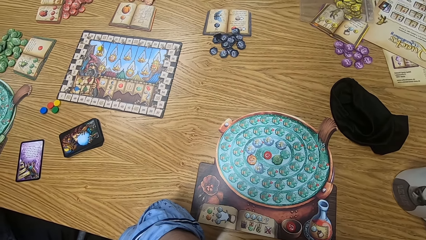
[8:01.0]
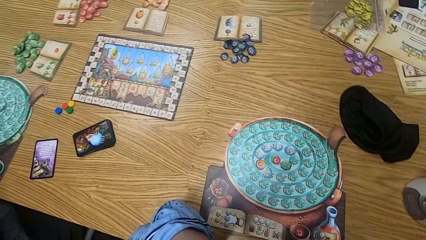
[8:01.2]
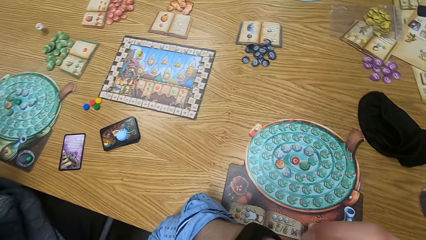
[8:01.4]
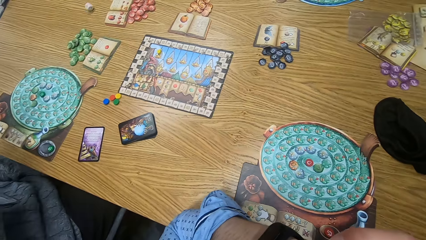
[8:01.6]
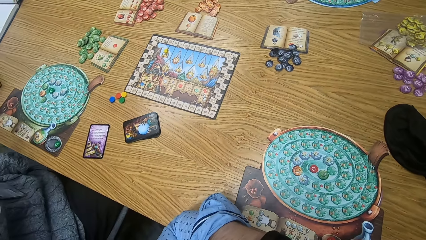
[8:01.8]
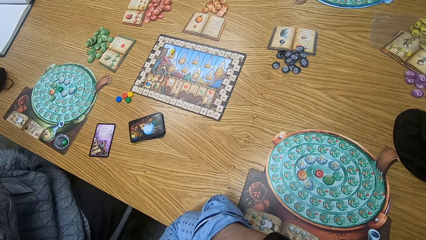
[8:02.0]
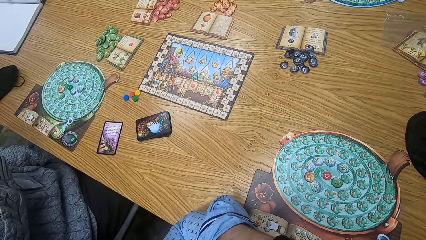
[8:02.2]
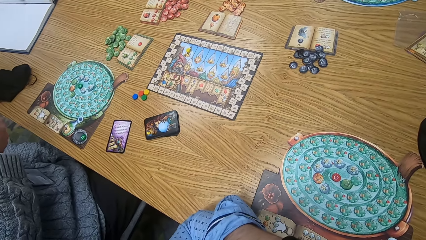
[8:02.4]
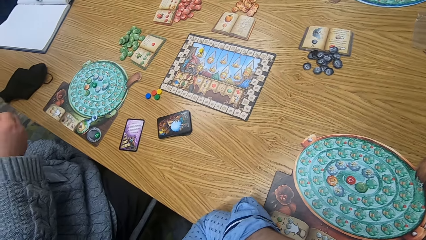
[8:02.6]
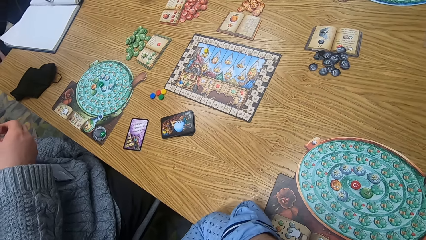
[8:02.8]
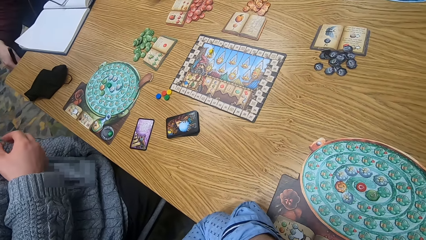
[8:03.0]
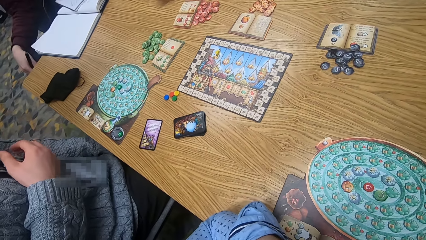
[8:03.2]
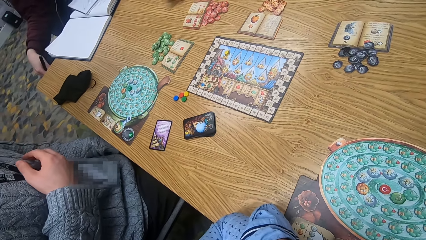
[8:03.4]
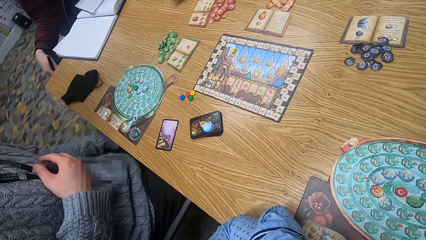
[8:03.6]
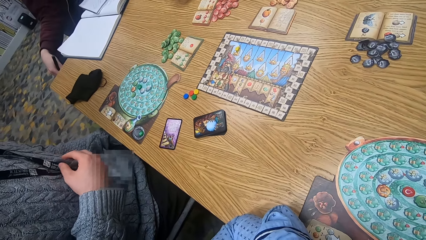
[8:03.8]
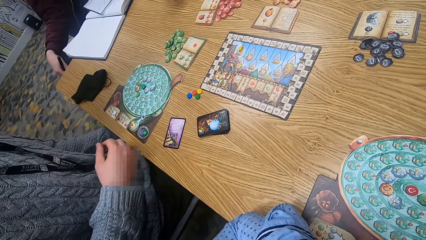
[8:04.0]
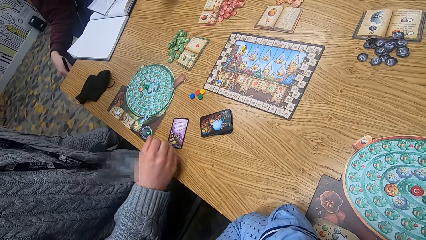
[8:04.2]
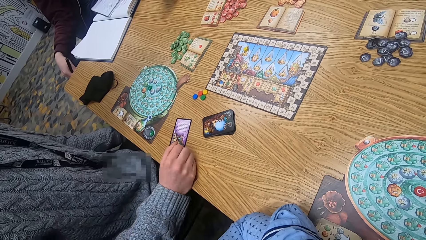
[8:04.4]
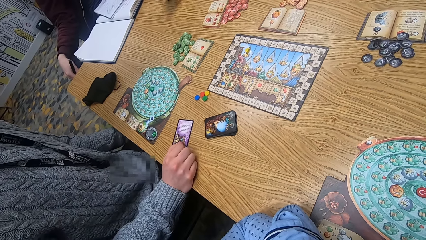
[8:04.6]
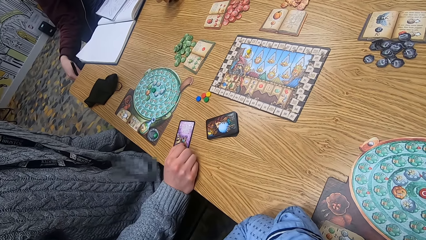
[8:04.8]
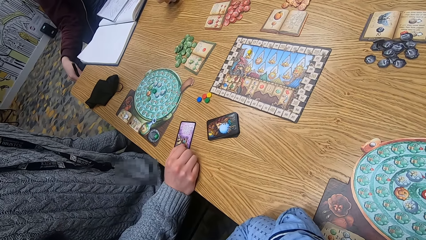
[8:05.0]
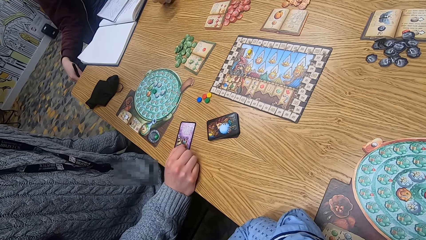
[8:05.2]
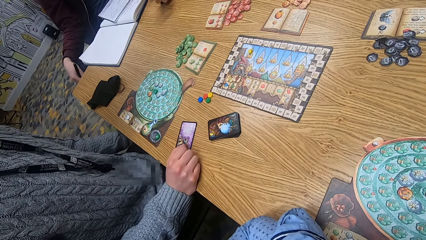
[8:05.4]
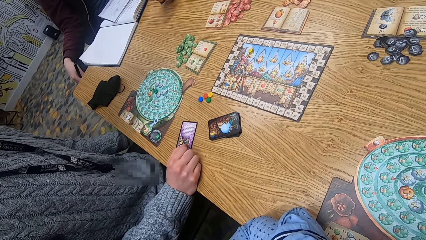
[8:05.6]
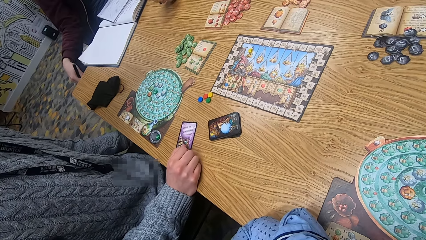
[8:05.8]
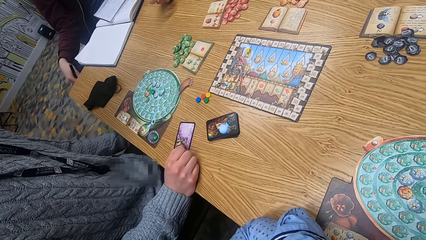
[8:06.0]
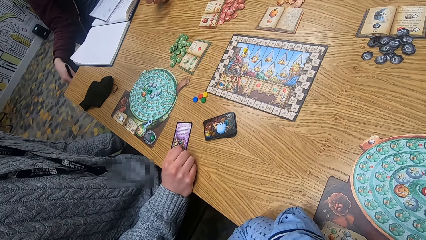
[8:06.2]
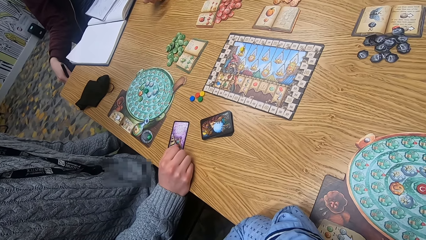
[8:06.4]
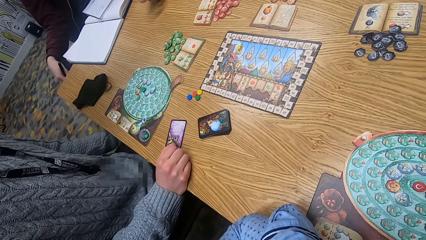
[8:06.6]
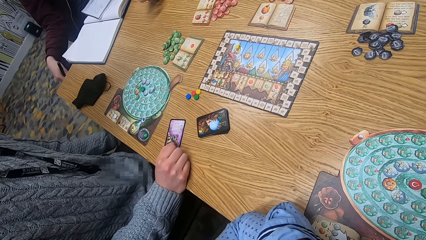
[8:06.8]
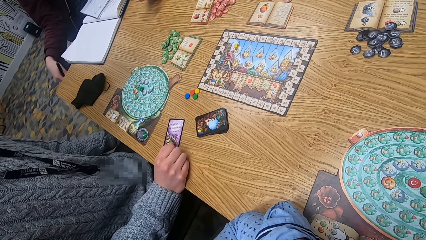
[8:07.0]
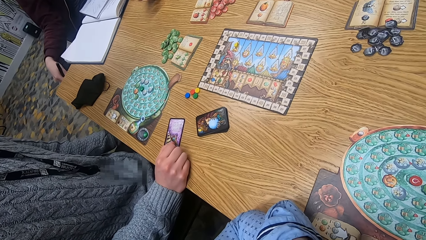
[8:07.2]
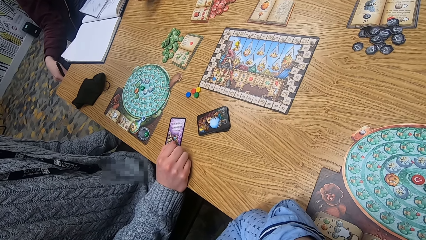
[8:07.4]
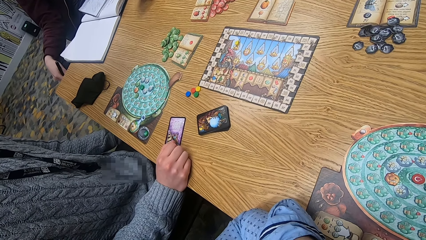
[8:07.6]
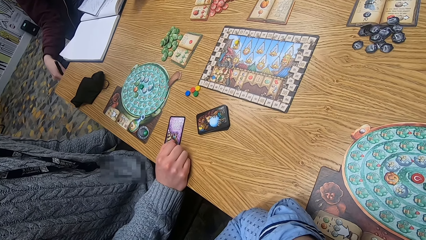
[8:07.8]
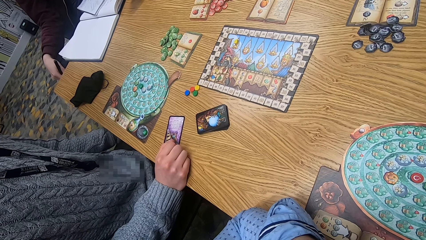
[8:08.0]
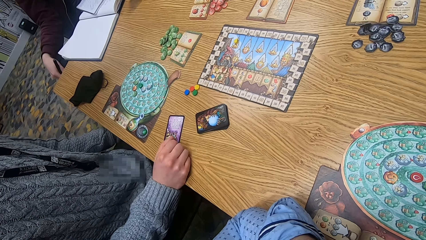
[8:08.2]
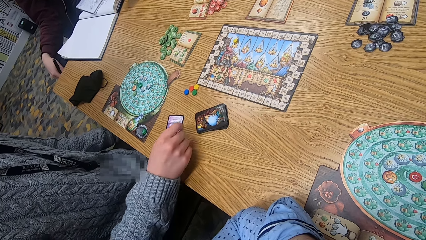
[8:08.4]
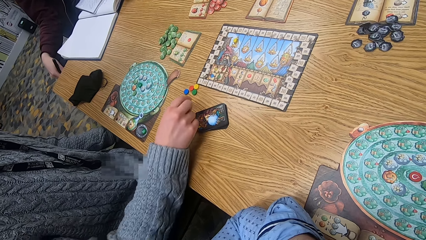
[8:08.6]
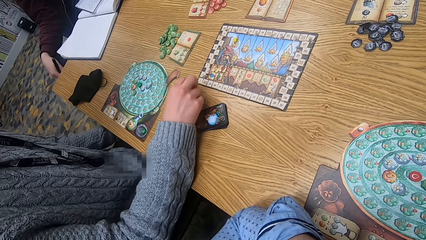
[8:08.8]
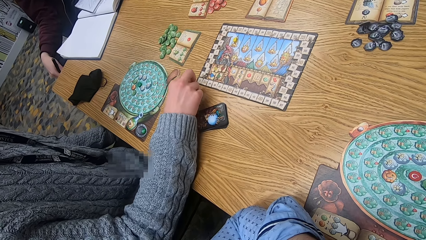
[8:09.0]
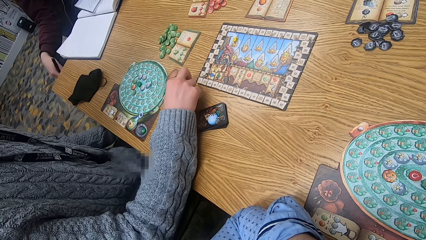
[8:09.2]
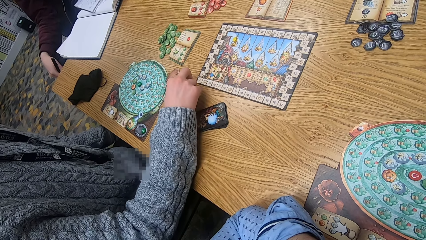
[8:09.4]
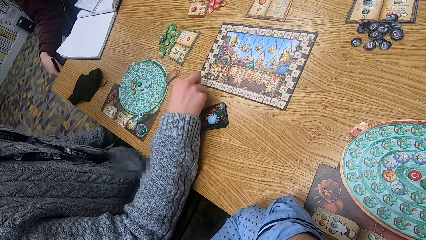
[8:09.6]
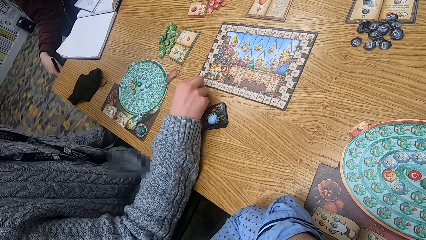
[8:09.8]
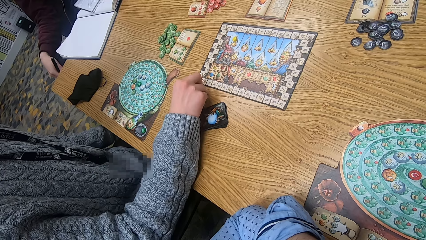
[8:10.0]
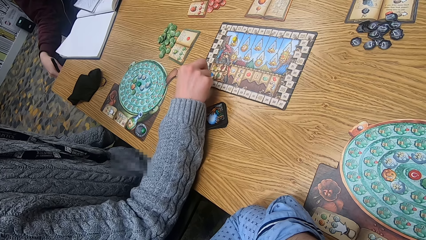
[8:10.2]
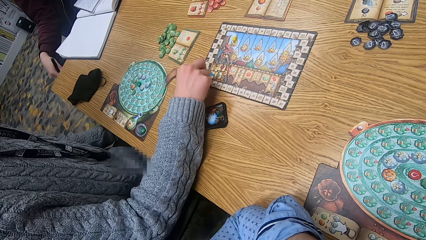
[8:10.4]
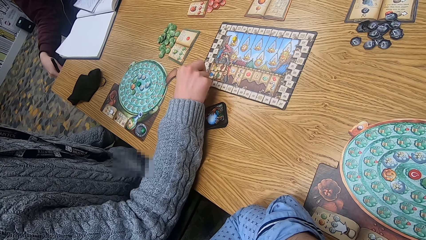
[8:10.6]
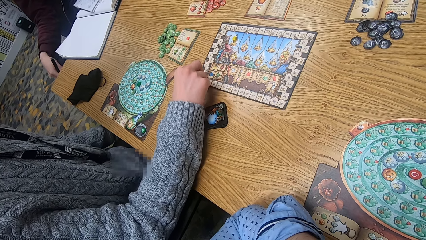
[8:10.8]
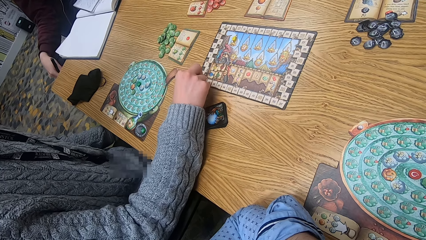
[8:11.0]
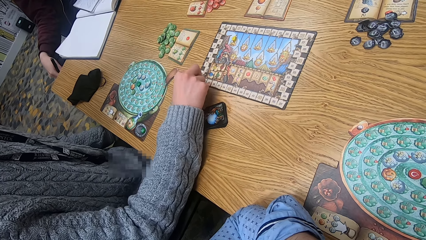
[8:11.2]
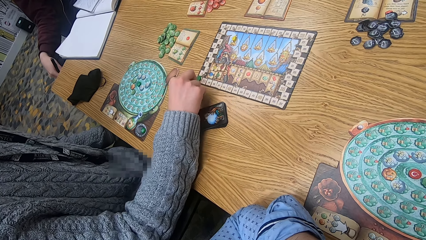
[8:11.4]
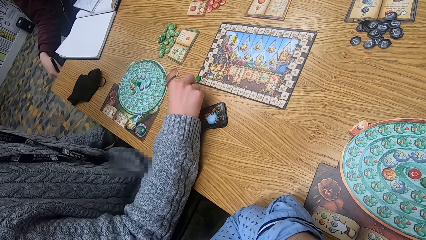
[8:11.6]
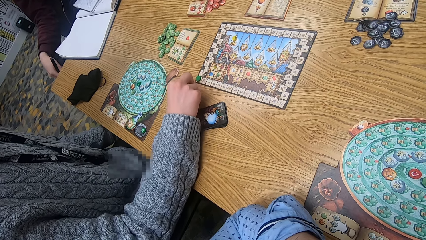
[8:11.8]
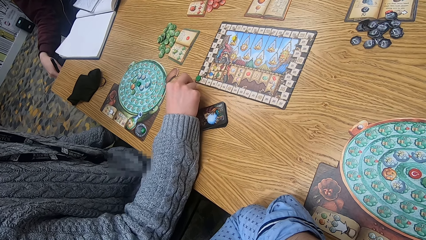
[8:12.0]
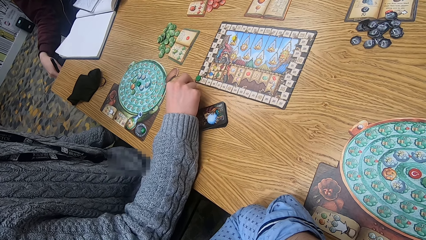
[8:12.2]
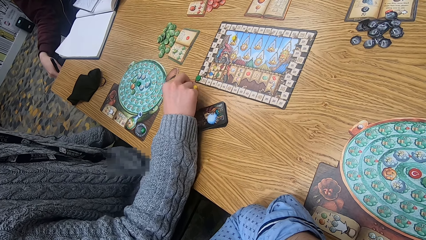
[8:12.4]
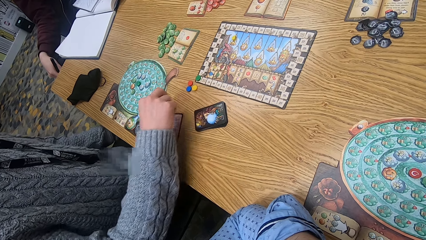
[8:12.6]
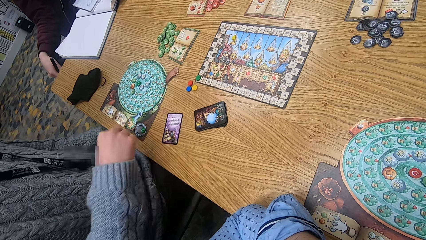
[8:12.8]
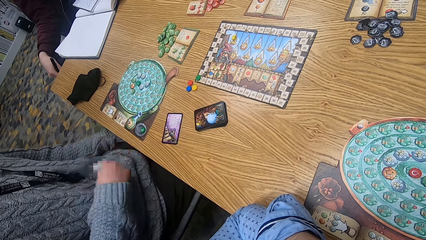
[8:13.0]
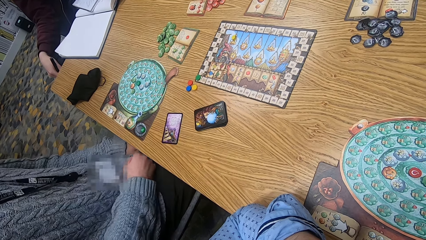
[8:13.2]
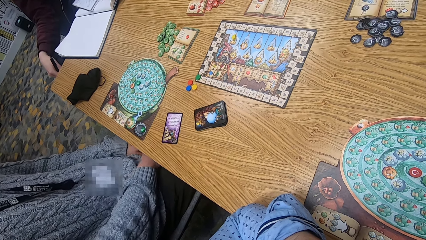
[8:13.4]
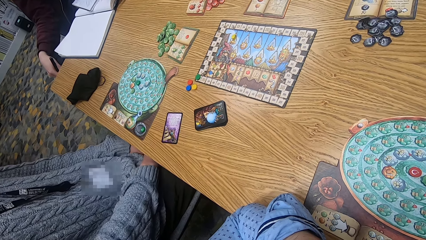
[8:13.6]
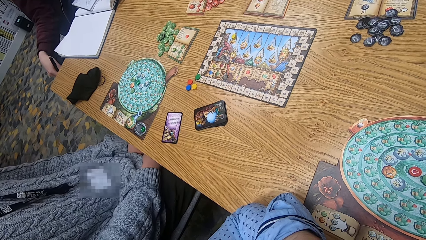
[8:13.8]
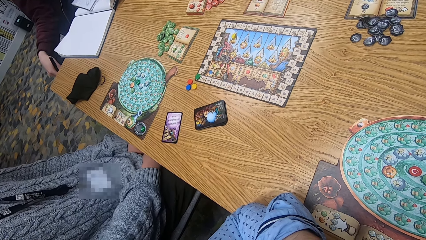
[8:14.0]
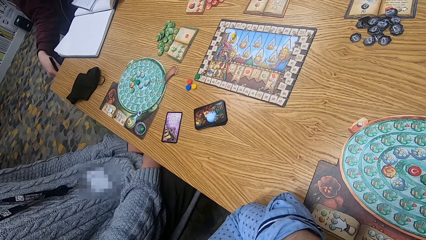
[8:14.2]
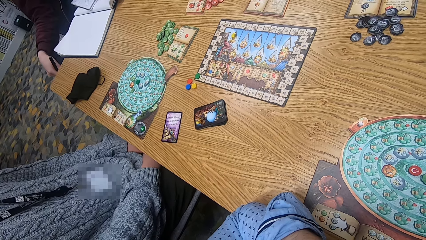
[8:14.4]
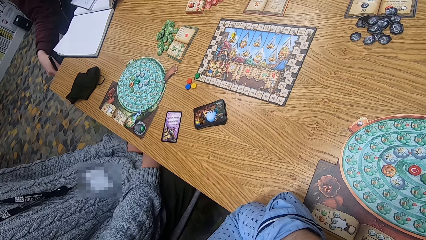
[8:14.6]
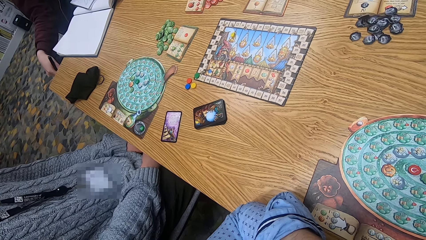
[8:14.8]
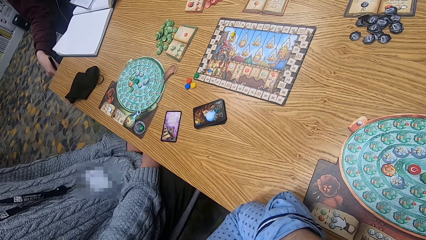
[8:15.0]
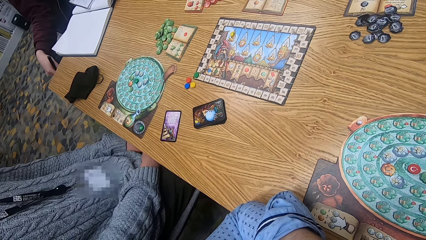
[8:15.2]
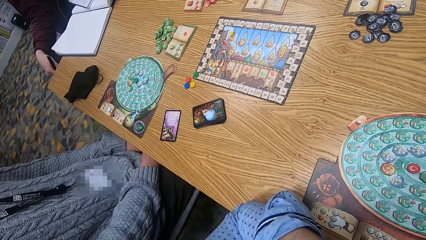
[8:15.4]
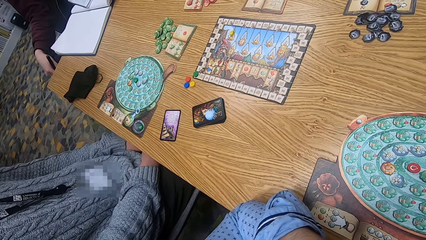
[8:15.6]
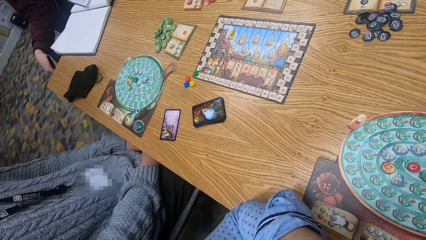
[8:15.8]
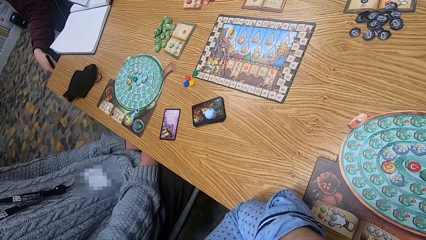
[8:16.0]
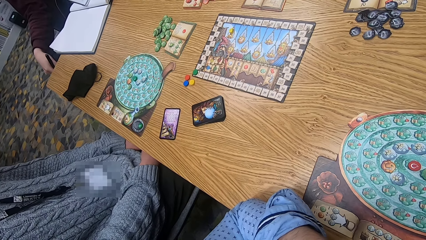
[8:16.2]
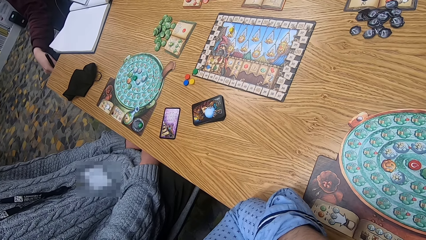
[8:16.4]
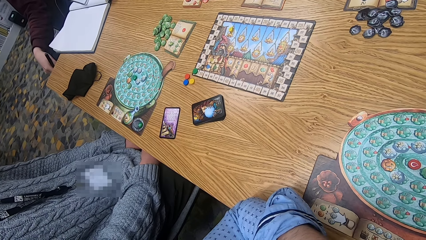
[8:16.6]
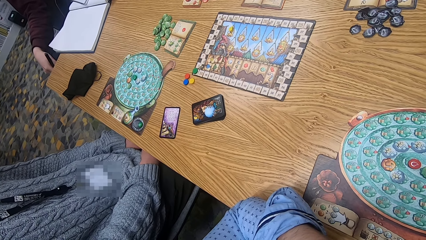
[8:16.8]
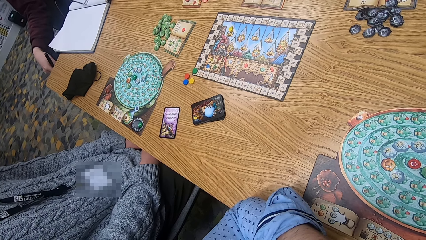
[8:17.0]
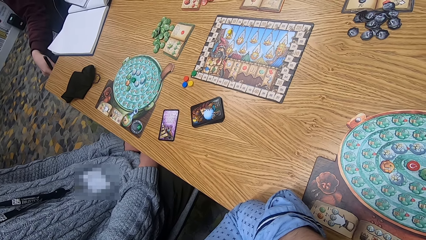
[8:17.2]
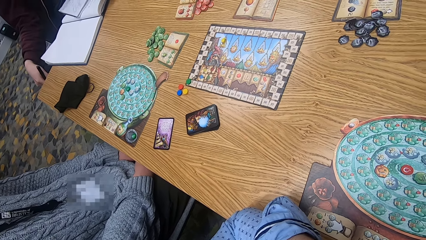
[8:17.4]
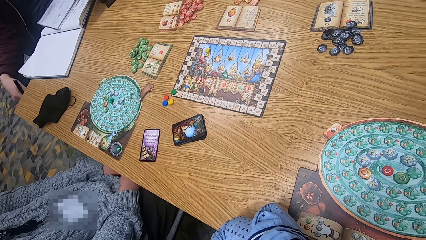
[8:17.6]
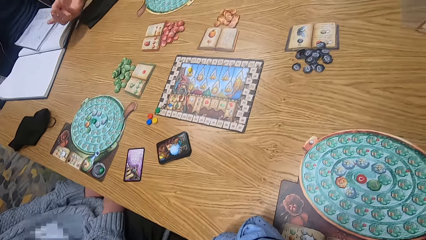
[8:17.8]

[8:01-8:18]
The man throws the dice on the table with his right hand. The woman places her right hand on the table. She picks up a token from the table with her right hand. She touches something on the table. She places the token on a scoring board on the table with her right hand. She touches some tokens on the table with her right hand.
